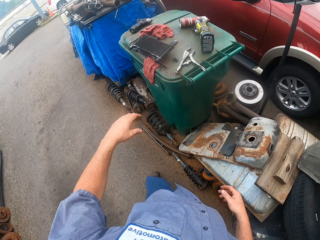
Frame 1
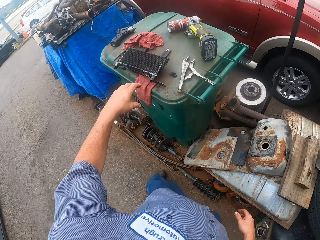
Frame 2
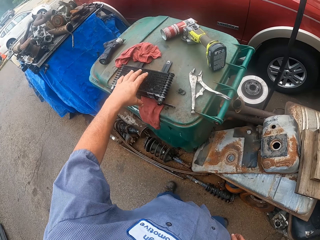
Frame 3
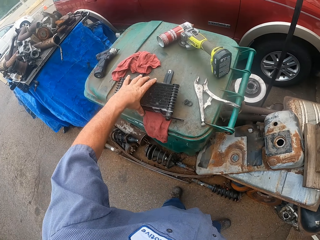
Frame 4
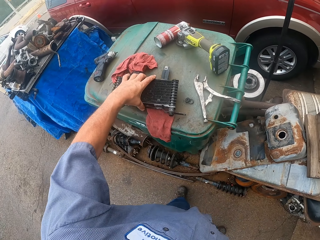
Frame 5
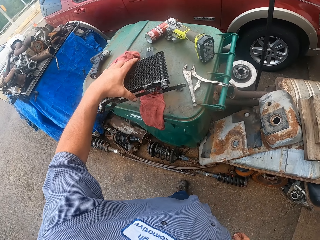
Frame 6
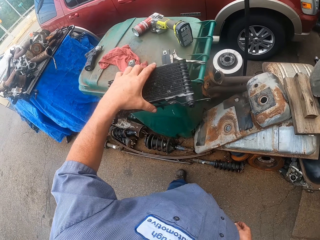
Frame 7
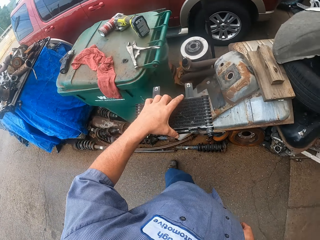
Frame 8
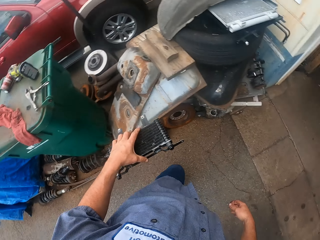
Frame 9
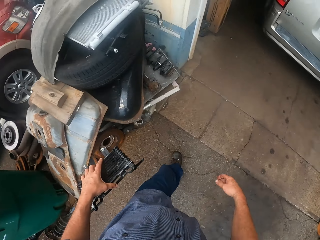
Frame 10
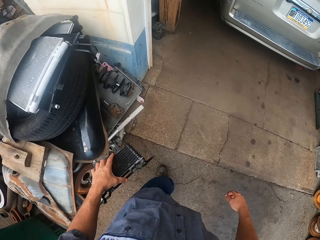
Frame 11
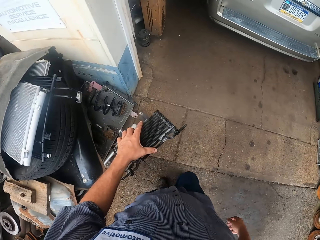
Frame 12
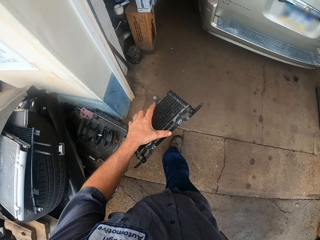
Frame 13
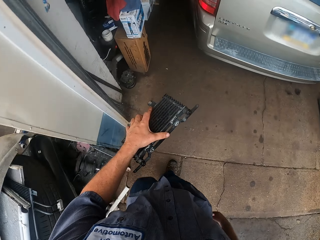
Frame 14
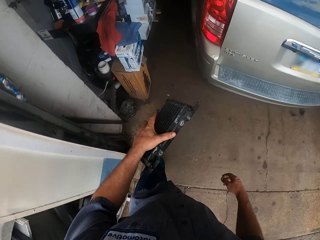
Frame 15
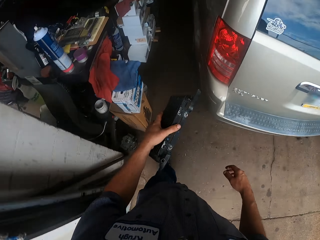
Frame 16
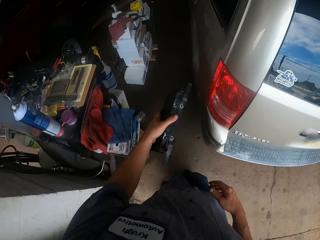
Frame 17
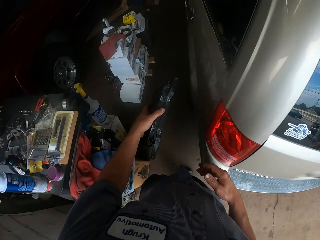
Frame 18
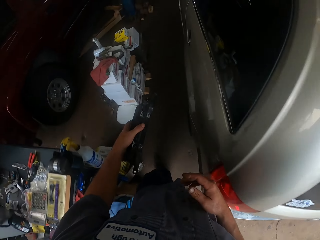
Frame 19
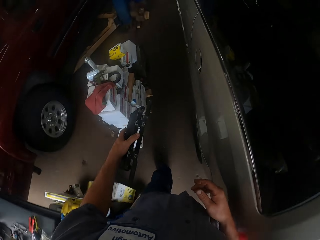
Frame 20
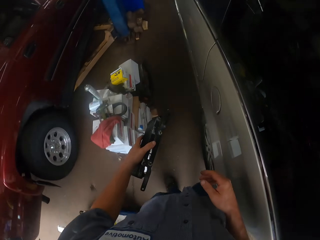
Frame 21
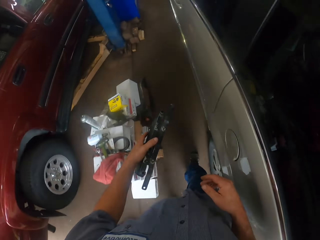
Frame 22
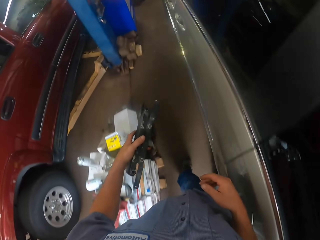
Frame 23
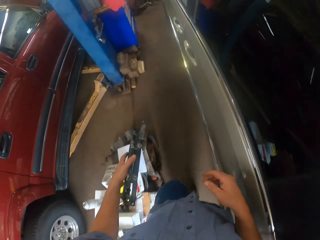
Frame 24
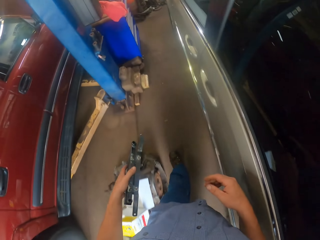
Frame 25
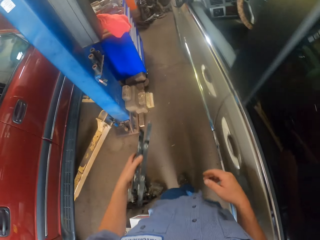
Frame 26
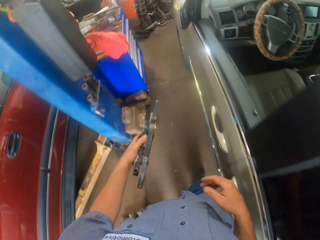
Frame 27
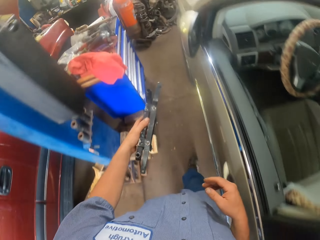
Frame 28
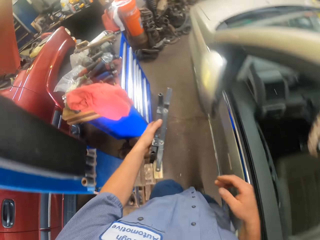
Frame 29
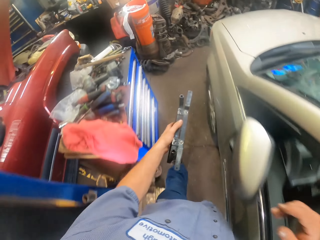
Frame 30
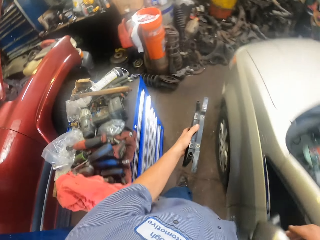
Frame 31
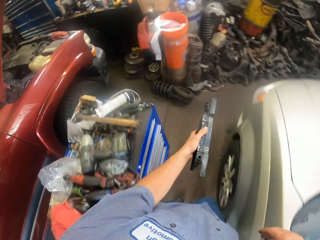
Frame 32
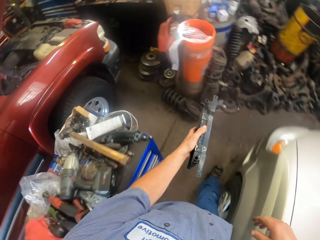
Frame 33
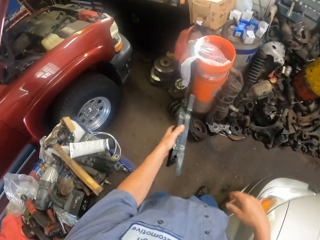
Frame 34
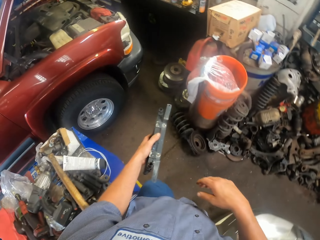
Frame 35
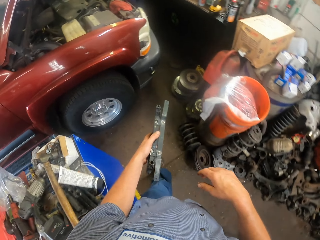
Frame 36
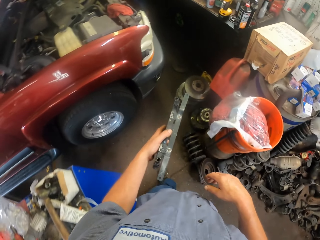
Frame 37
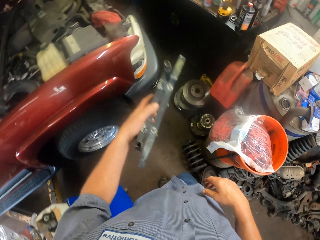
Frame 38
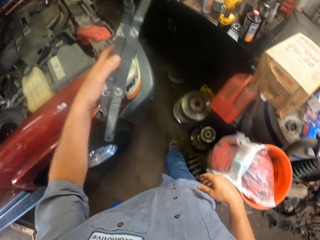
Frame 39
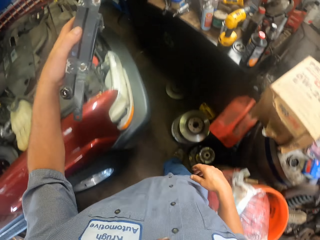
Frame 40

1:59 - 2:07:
The camera wearer picks up the radiator from the box. They walk on the floor in the garage.

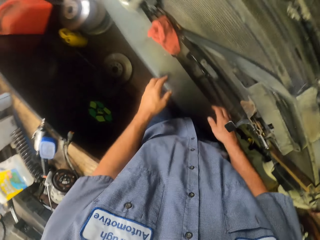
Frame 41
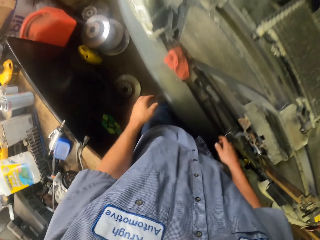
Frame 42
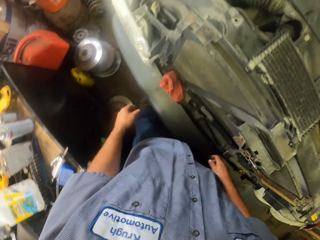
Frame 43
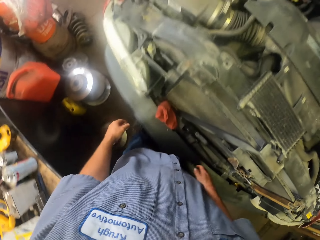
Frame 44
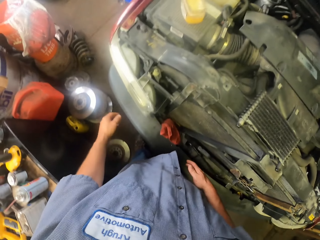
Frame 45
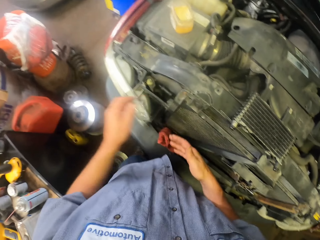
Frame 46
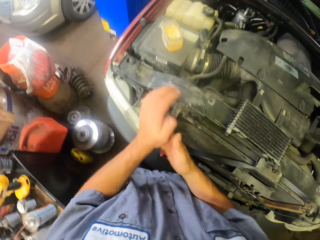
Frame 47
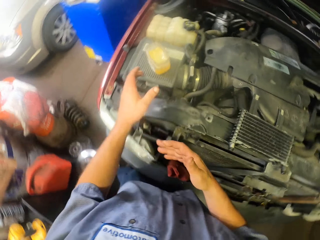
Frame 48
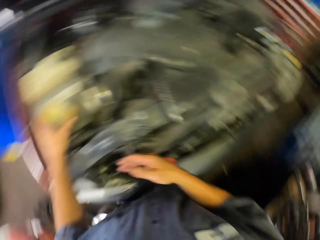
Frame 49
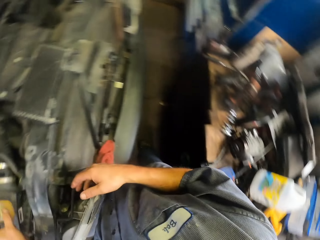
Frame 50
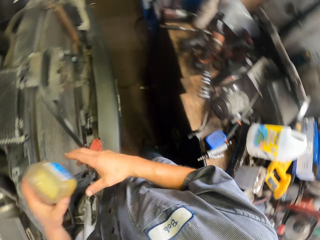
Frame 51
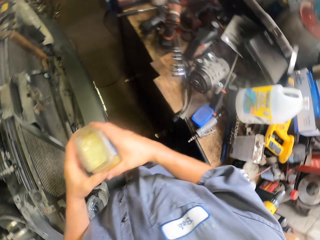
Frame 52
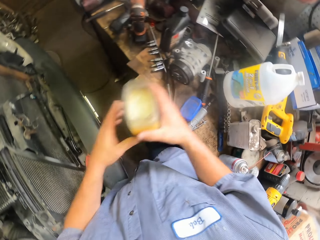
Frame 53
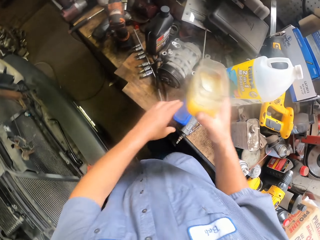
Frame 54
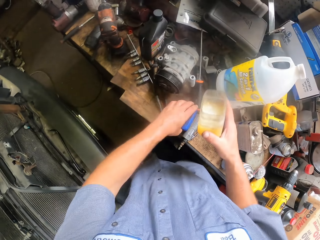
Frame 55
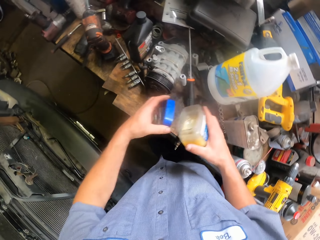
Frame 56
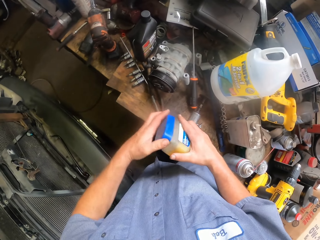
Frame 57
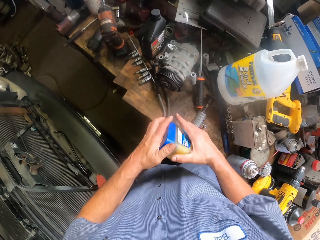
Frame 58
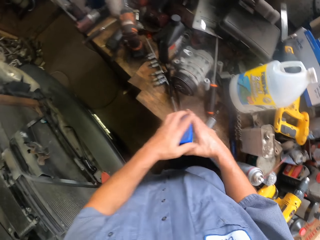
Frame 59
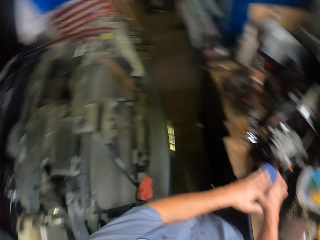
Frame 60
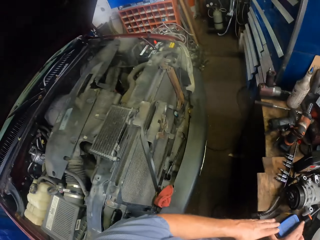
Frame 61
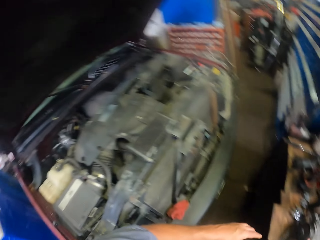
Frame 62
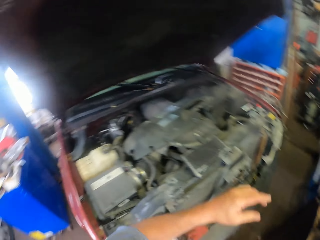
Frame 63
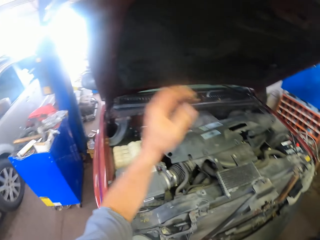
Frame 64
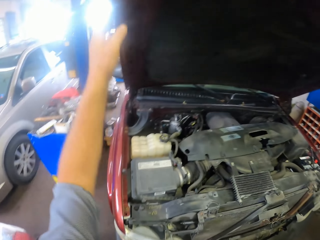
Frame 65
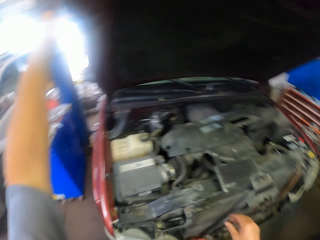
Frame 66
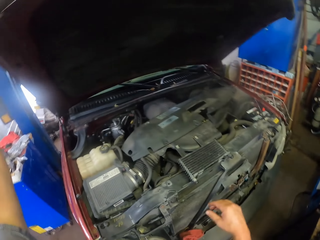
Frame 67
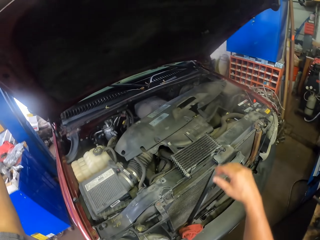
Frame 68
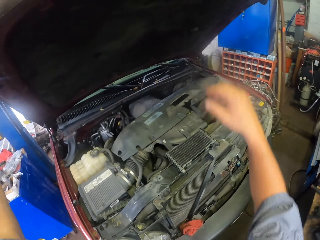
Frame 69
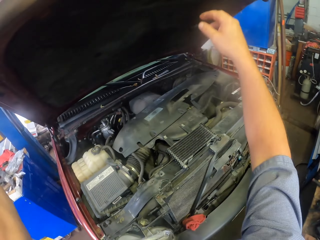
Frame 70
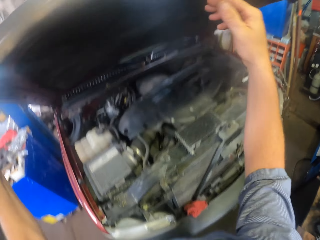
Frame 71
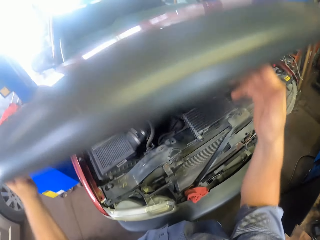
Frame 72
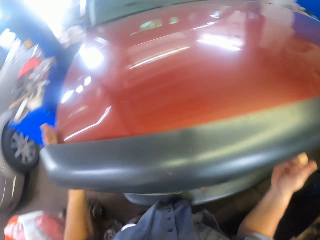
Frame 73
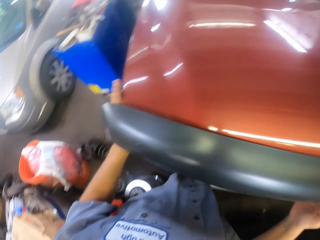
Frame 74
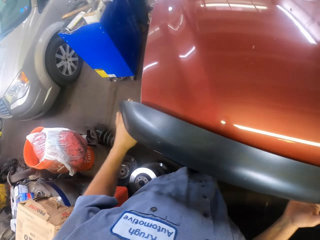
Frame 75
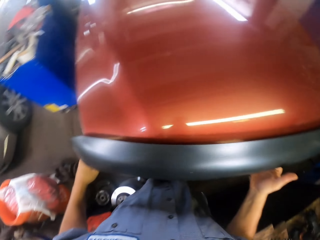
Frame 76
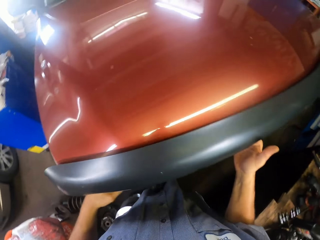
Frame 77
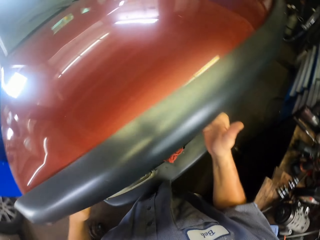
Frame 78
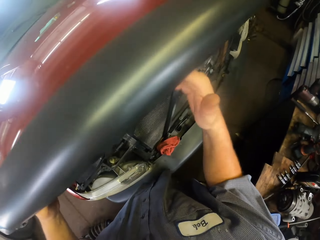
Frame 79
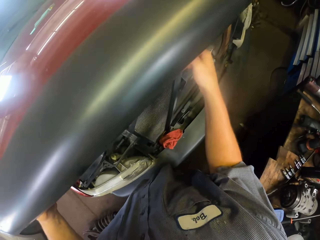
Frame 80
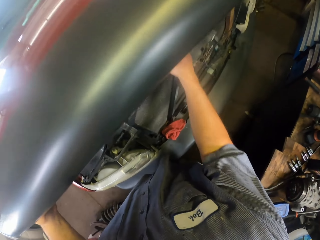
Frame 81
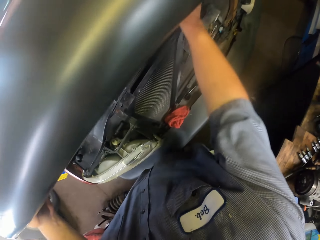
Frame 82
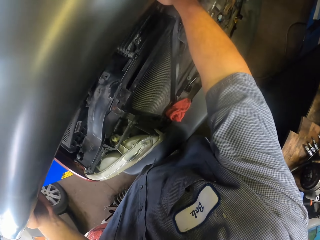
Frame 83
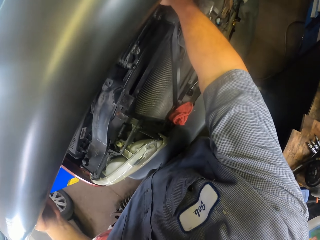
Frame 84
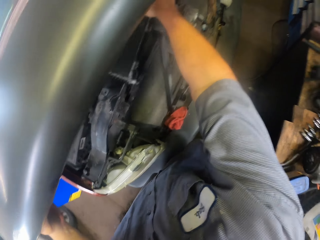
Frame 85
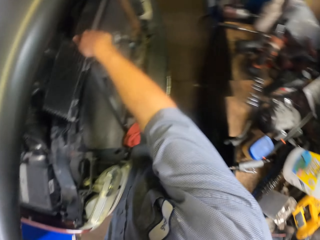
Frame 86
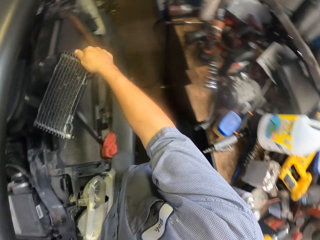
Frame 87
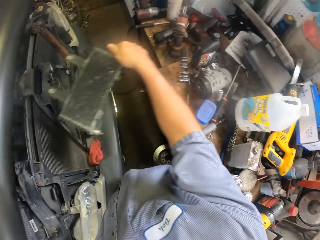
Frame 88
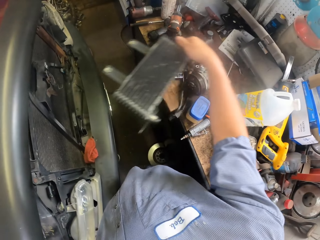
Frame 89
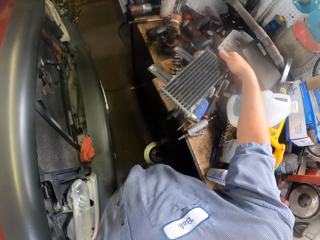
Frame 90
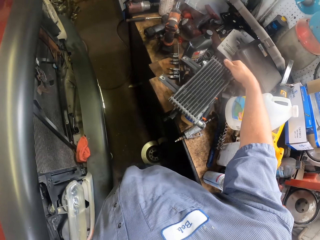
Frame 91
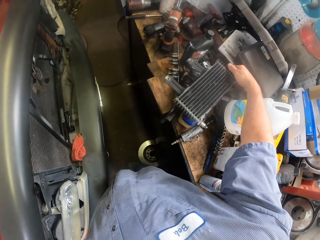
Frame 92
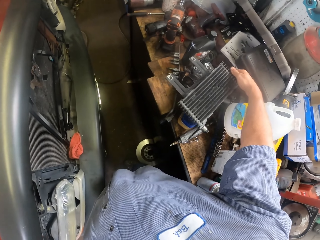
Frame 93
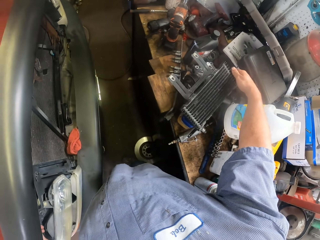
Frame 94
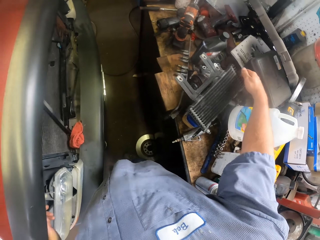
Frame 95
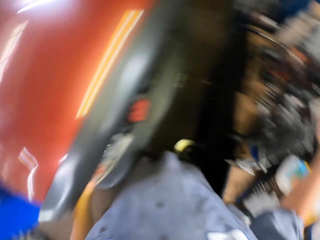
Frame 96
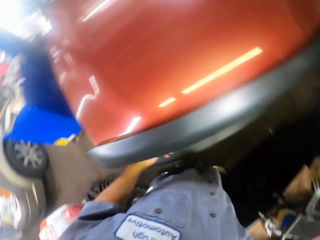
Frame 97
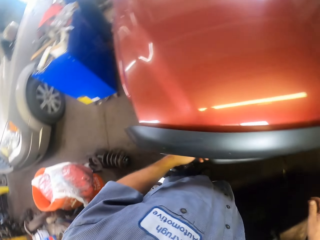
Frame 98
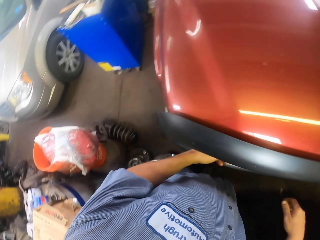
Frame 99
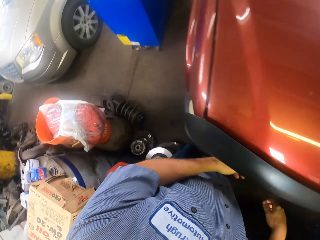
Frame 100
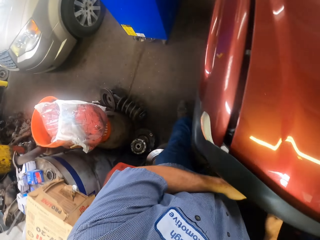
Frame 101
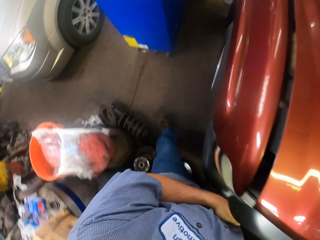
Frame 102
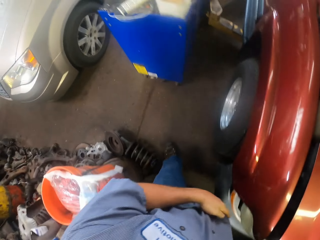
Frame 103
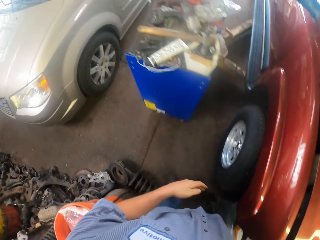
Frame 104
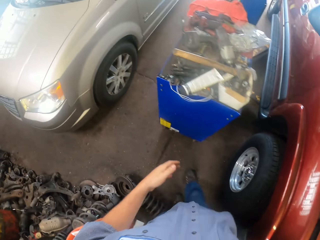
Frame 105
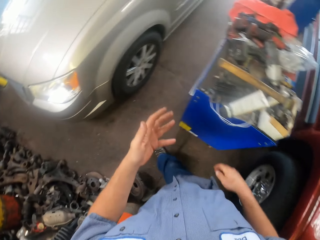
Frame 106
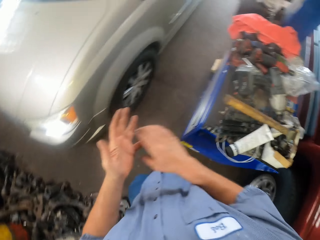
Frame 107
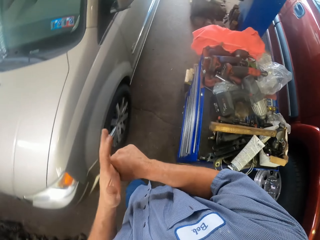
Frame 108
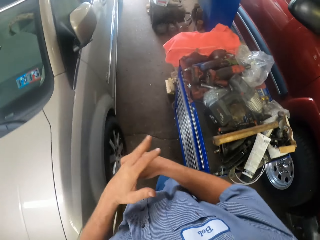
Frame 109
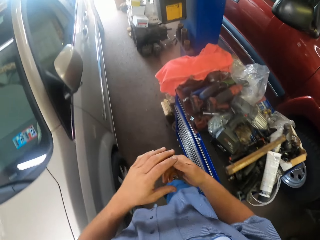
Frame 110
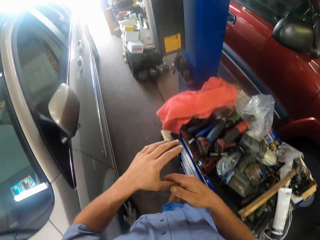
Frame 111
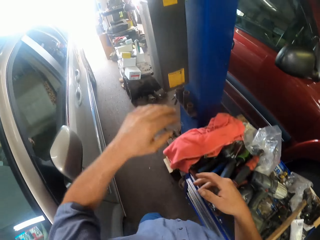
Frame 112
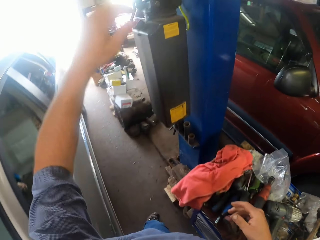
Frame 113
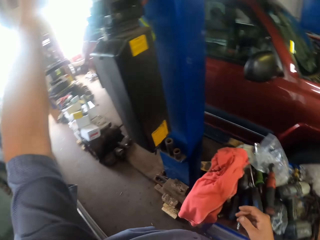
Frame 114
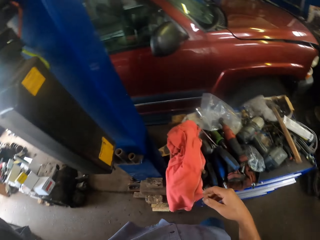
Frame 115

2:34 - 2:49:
The camera wearer takes the oil container from the bonnet. They pick up a lid from the table. They cover the container with the lid. They close the bonnet. They take something from the engine. They place the radiator on the rack or table. They walk on the floor in the garage.
